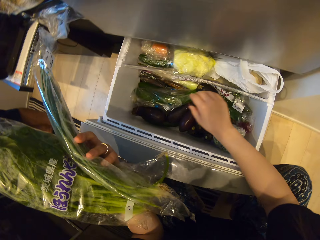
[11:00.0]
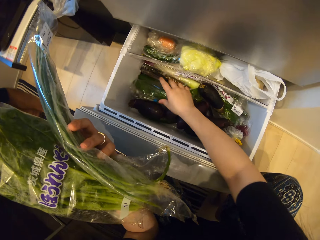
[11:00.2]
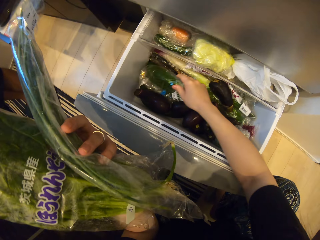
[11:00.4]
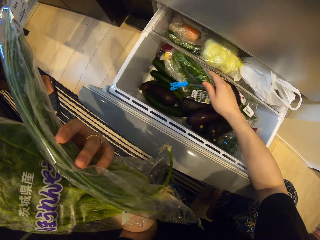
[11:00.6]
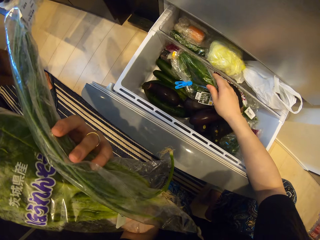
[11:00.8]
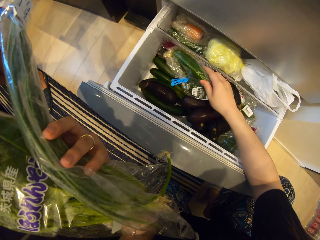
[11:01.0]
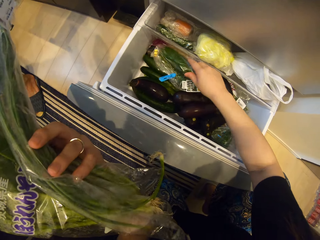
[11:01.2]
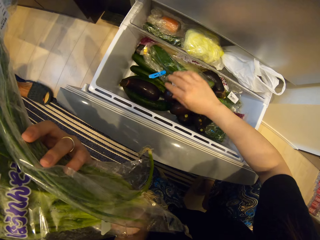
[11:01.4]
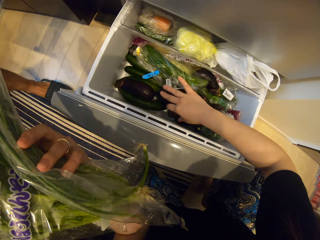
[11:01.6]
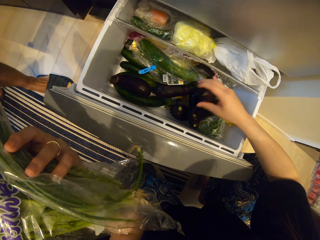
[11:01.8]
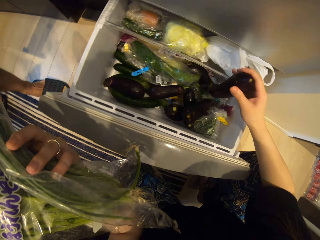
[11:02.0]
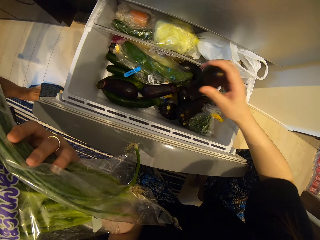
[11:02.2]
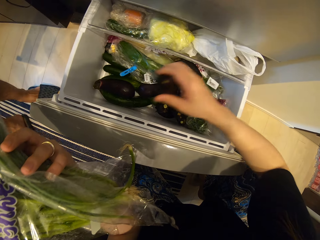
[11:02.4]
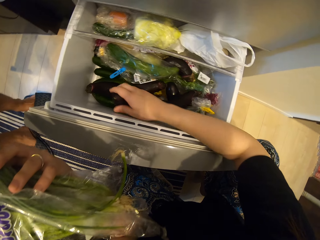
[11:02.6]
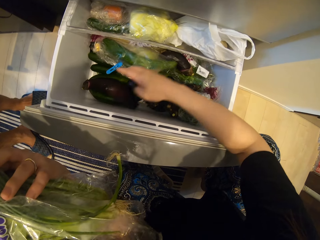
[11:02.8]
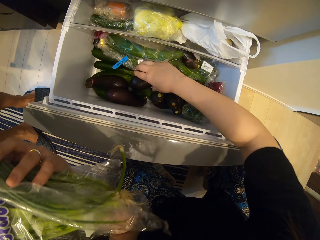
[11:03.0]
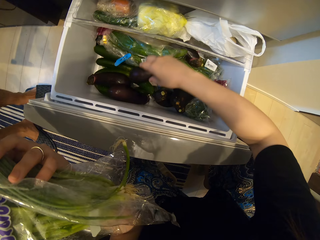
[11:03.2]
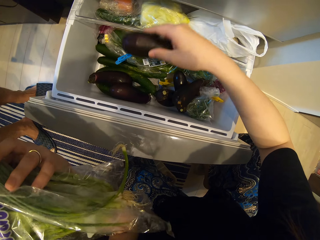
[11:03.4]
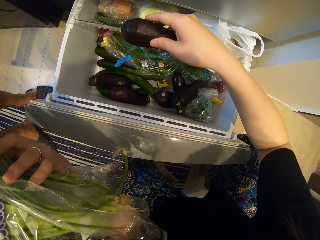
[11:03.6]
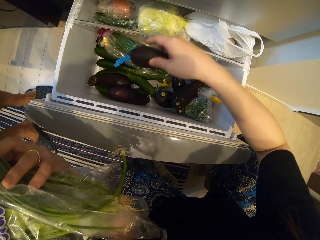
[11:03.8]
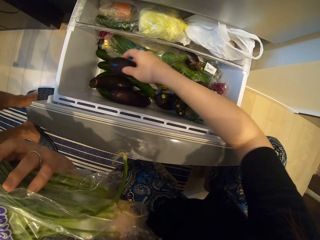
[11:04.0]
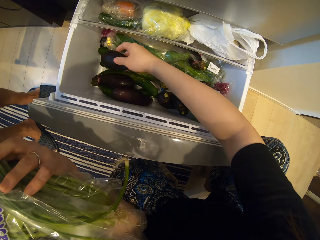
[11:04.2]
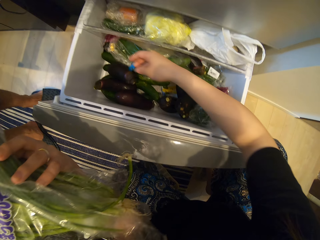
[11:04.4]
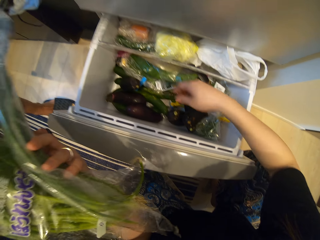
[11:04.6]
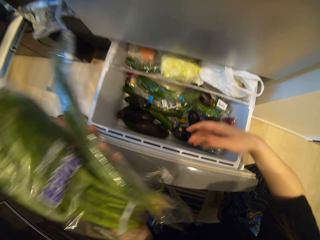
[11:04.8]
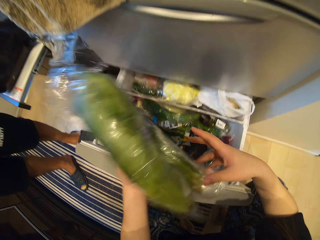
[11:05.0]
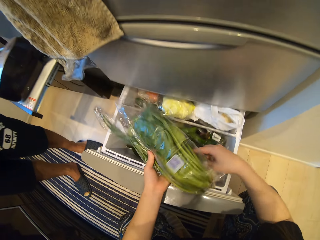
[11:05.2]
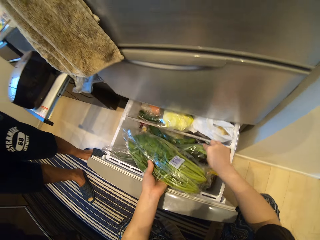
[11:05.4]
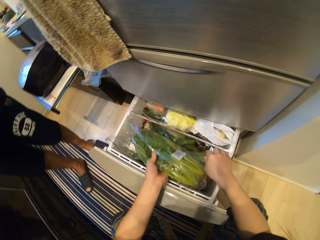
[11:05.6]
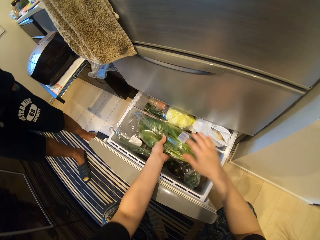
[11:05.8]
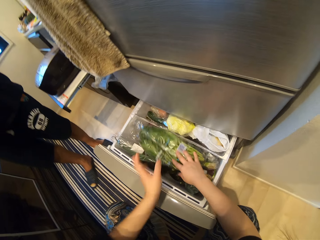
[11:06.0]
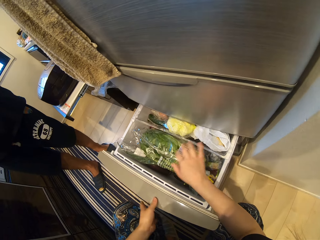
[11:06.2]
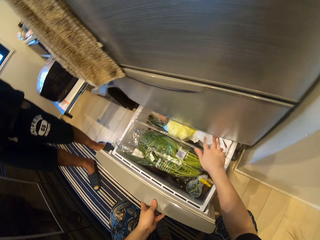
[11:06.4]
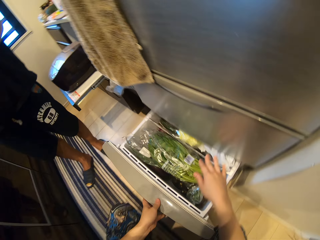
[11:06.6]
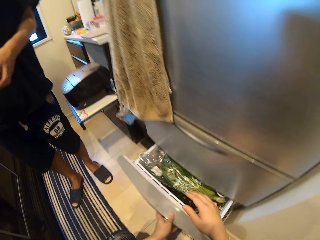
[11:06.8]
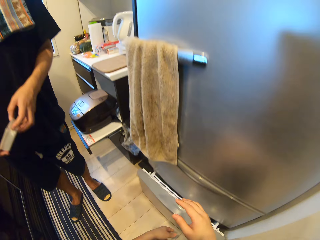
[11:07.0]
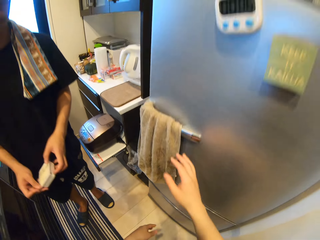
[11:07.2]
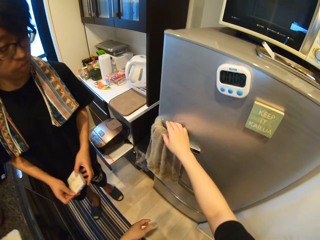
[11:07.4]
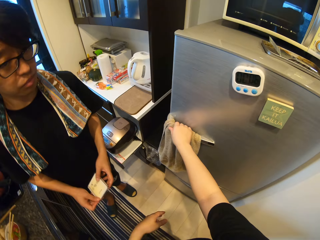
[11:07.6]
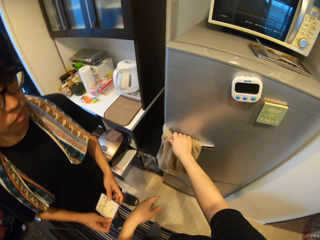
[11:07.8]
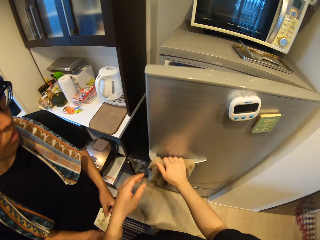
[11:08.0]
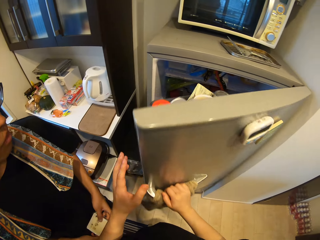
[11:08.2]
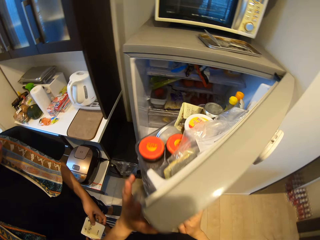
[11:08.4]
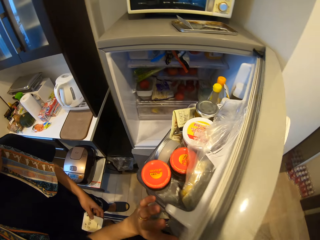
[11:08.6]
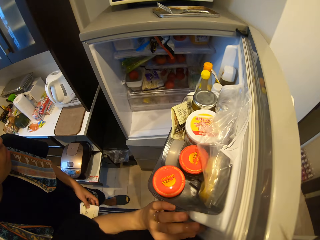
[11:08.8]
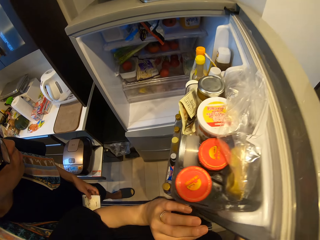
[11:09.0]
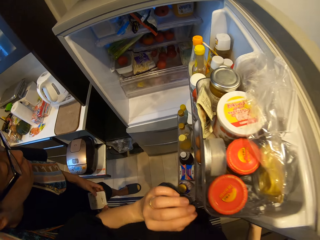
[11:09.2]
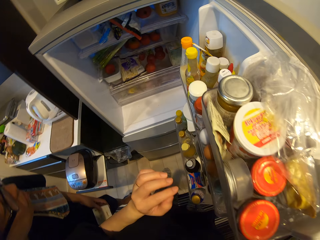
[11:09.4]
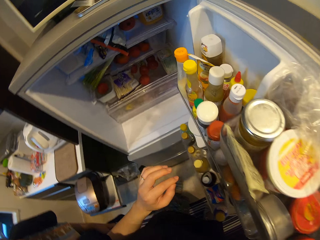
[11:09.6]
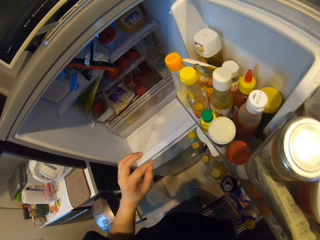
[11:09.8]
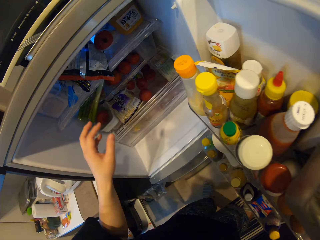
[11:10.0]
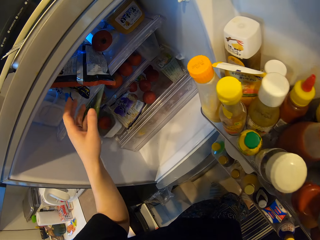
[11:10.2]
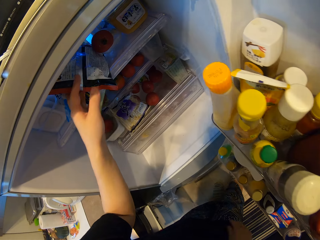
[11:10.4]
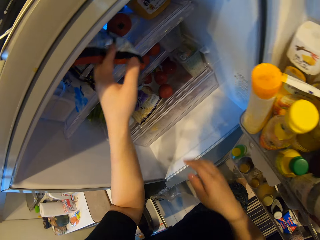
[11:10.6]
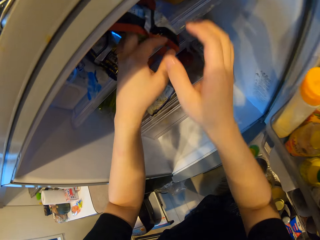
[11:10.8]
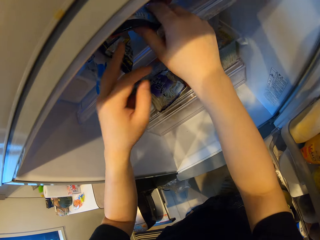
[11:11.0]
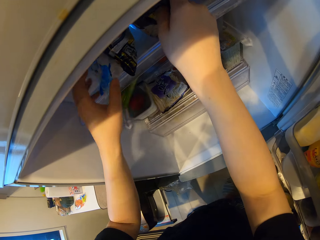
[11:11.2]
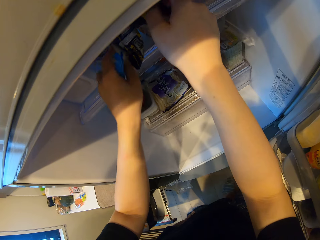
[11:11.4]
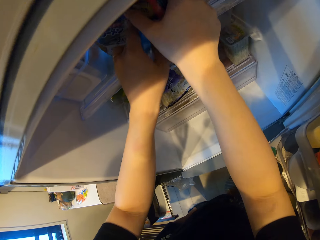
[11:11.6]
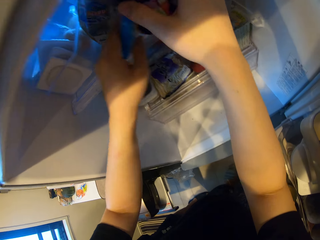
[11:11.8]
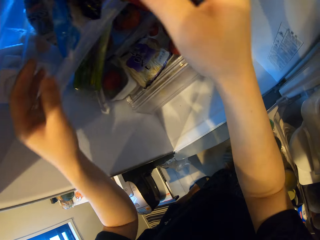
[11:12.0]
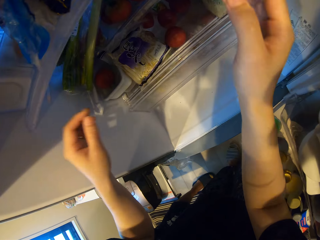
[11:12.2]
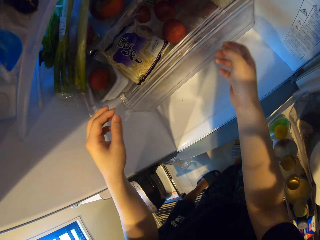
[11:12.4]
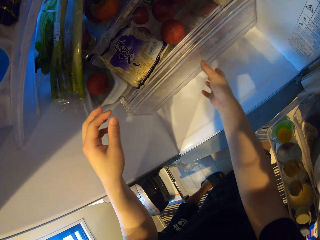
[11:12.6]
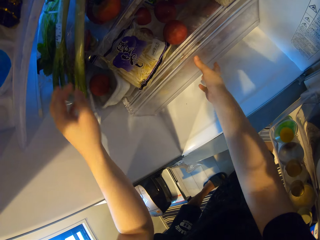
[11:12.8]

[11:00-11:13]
The camera wearer moves a pack of cucumber in the fridge with his right hand. He talks. He drops the bag of spring onions in the fridge with his right hand. He drops the bag of spinach in the fridge with his left hand. He closes the fridge with his left hand. He opens a different part of the fridge. He searches the fridge with both hands.

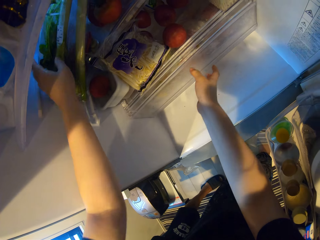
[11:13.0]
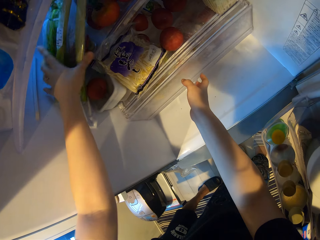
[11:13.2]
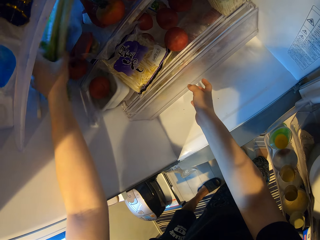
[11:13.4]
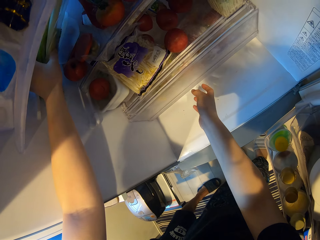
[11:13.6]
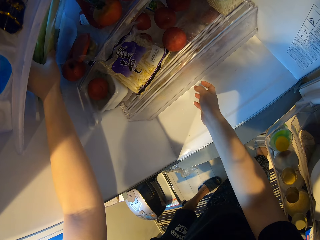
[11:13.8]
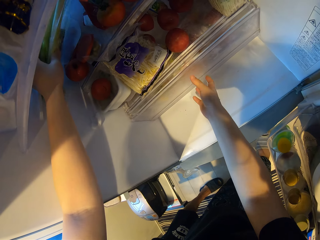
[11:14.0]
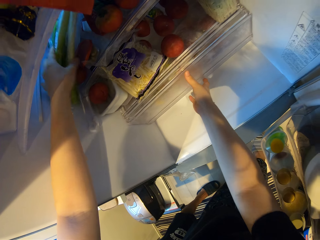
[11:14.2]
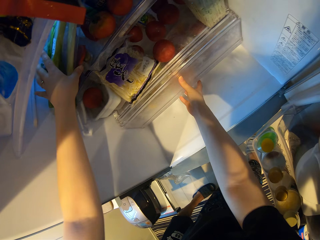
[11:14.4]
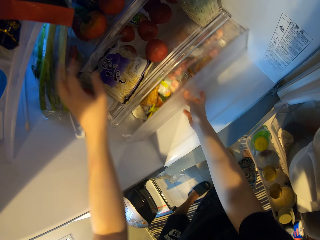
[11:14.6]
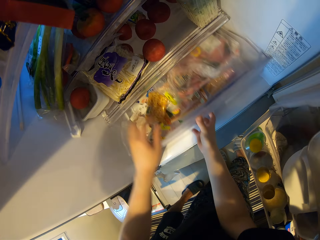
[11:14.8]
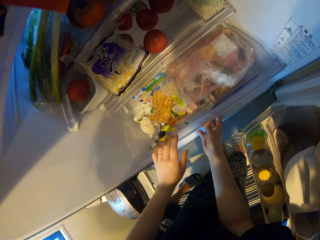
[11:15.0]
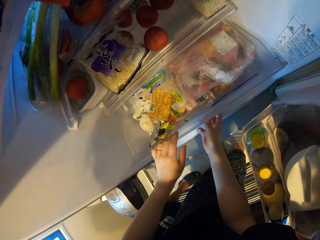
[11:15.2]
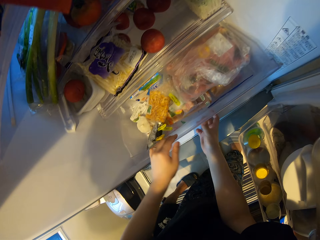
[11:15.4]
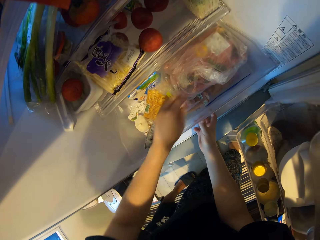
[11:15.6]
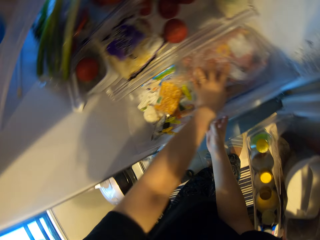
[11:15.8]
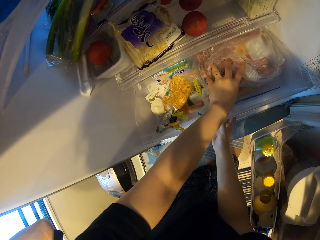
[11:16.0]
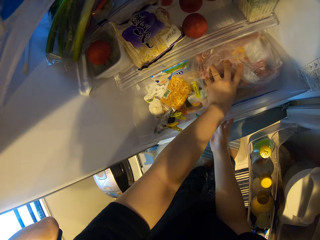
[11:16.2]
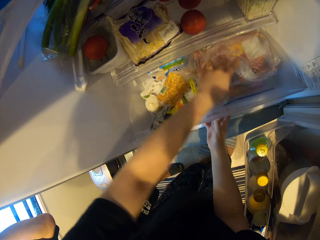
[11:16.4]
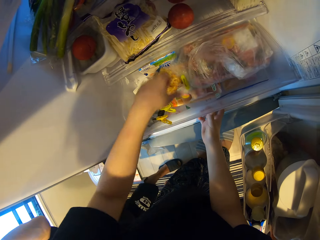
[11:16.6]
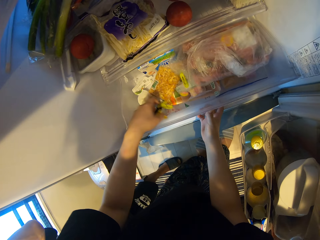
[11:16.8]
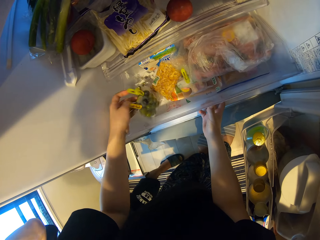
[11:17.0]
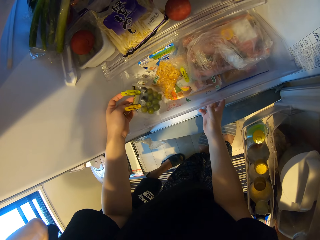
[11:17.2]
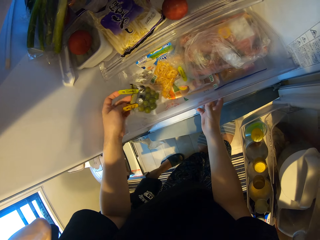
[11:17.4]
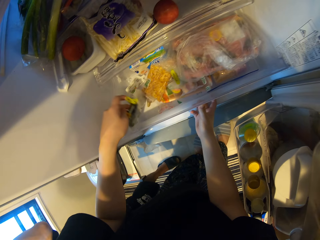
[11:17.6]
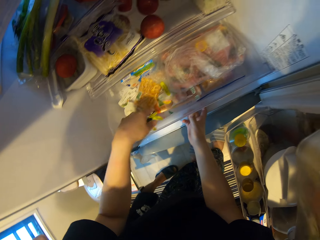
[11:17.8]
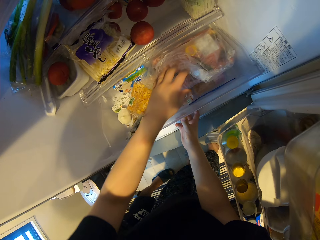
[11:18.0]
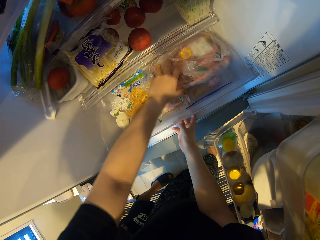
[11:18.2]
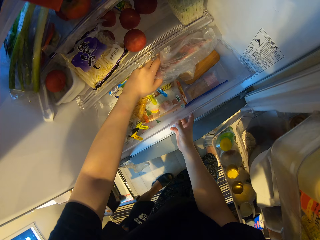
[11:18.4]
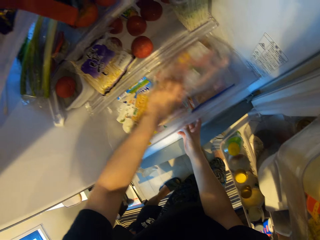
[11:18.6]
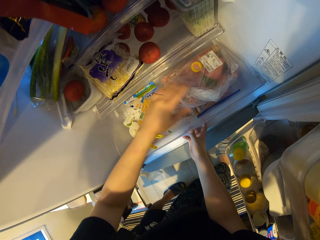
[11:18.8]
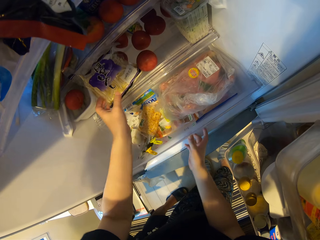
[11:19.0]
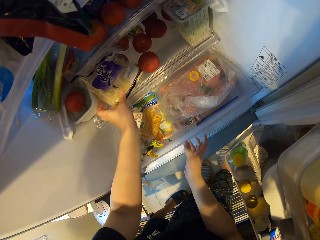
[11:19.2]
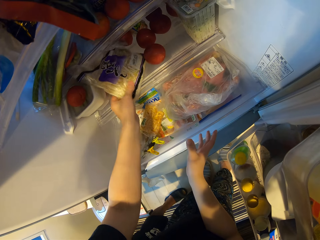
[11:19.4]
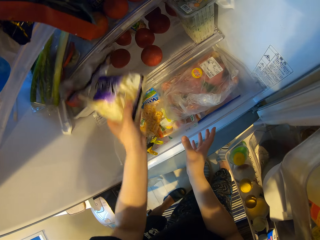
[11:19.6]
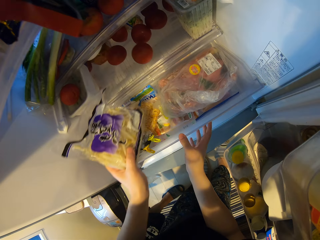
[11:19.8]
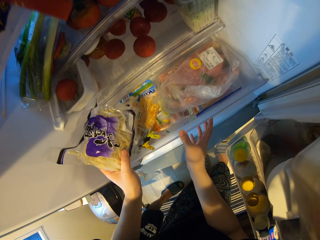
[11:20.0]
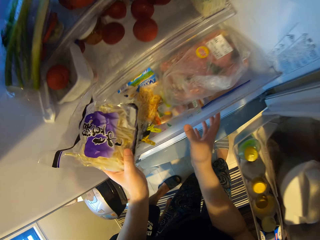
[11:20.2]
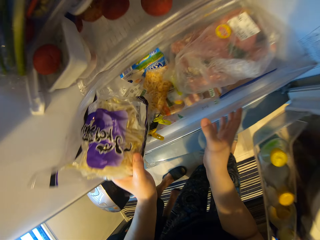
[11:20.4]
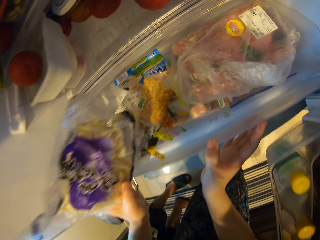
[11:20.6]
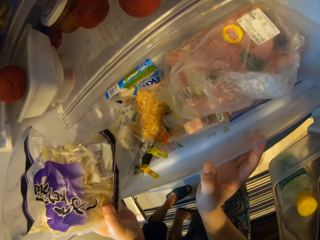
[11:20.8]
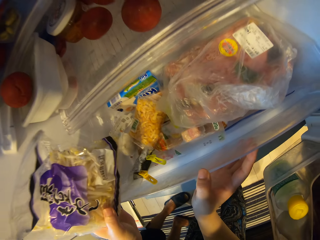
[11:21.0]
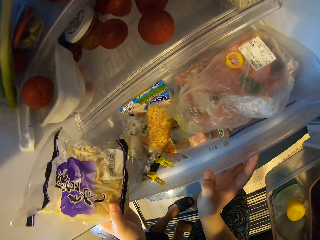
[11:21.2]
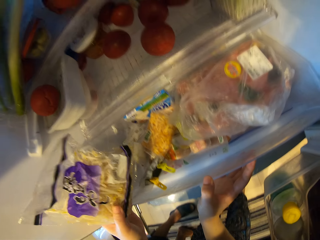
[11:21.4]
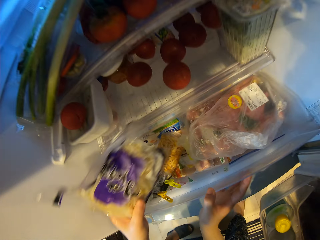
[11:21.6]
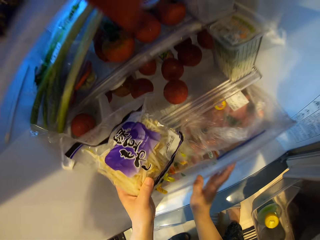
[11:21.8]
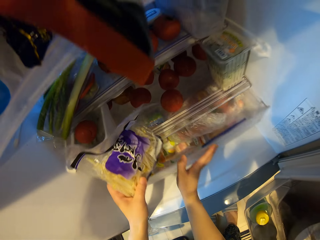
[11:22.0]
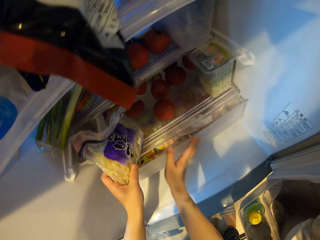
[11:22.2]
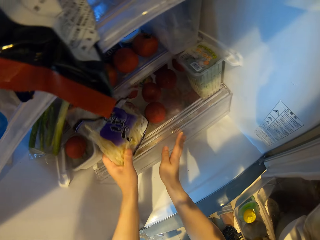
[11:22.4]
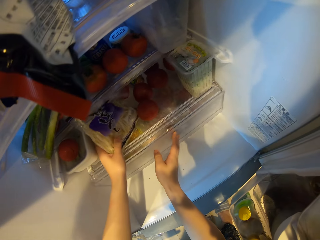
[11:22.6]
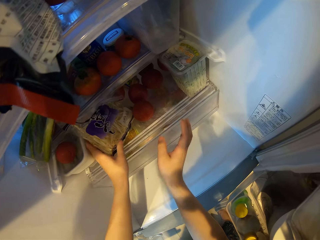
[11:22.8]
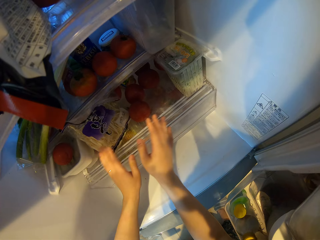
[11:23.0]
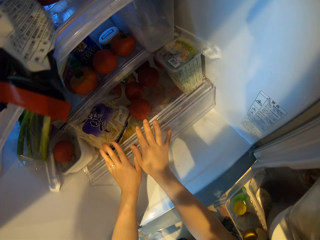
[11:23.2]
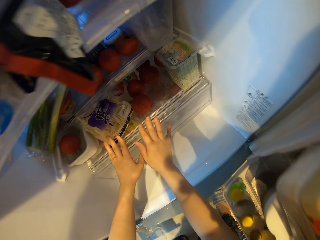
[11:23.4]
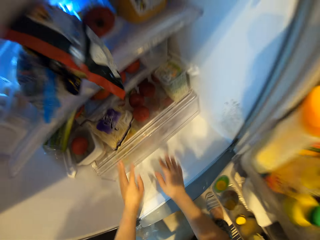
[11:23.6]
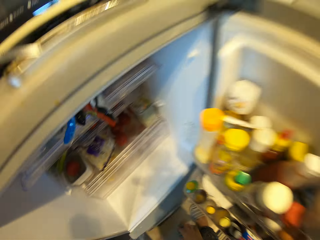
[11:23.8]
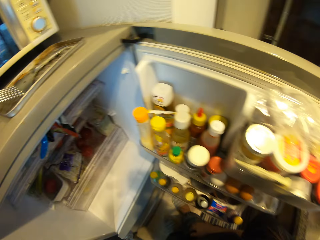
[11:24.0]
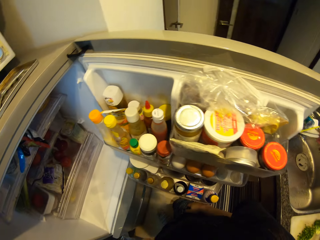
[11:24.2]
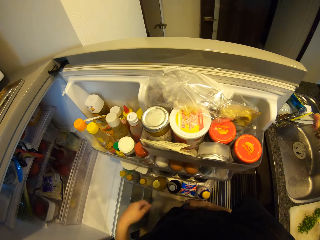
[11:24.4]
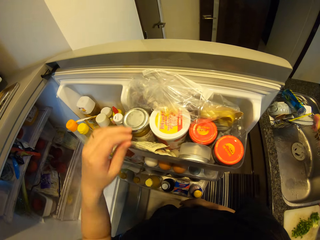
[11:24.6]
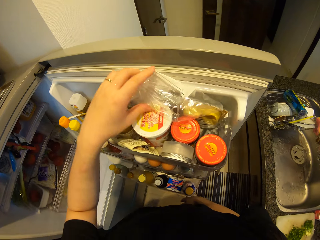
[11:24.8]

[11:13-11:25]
The camera wearer opens a drawer in the fridge with his right hand. He searches the drawer in the fridge with his left hand. He touches the ingredients. He searches the fridge with his left hand. He takes the noodles. He closes the drawer in the fridge with his right hand.
